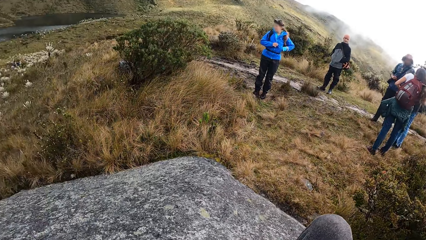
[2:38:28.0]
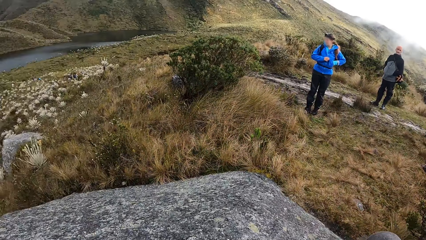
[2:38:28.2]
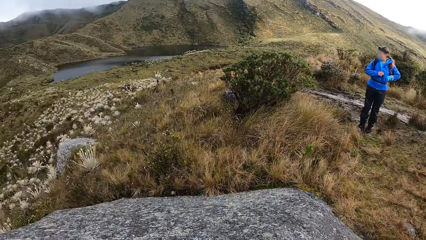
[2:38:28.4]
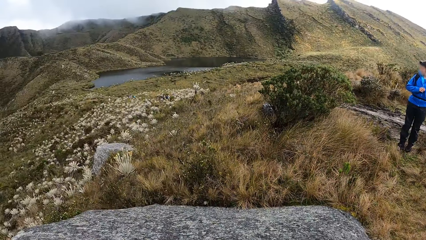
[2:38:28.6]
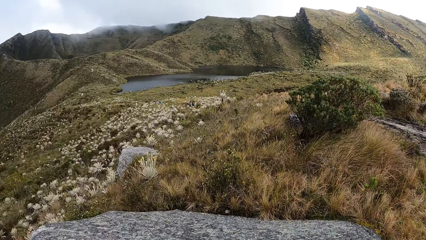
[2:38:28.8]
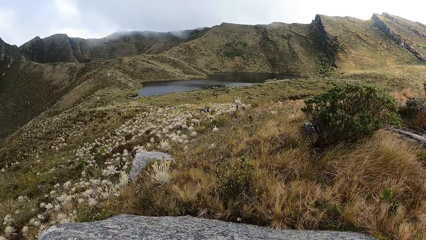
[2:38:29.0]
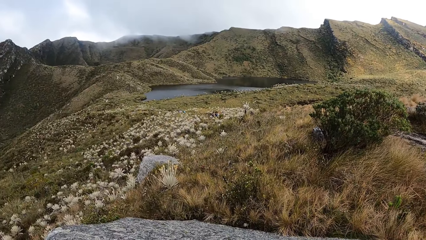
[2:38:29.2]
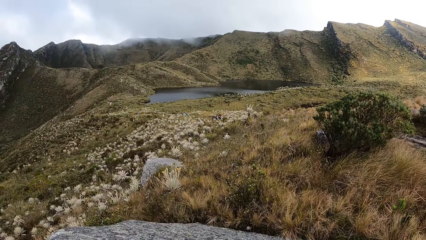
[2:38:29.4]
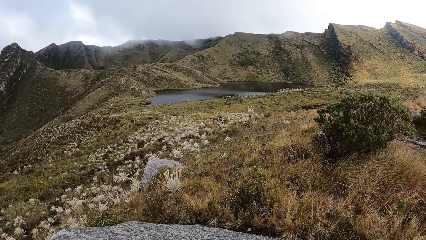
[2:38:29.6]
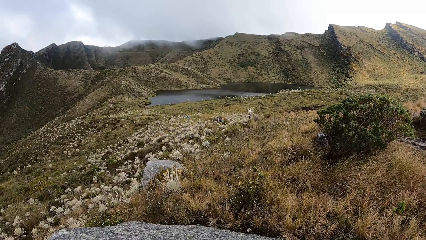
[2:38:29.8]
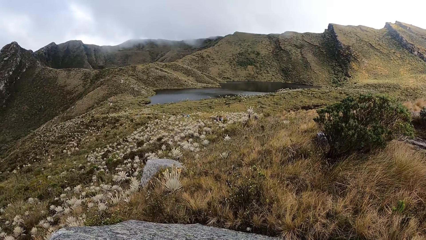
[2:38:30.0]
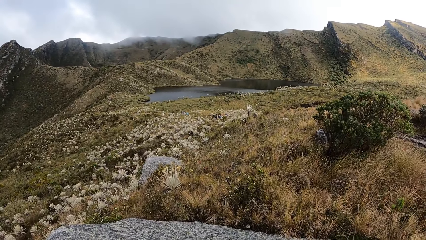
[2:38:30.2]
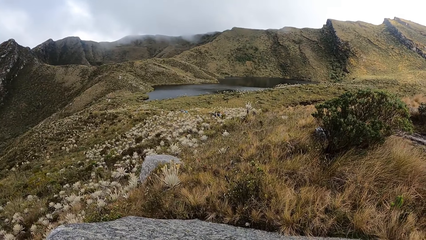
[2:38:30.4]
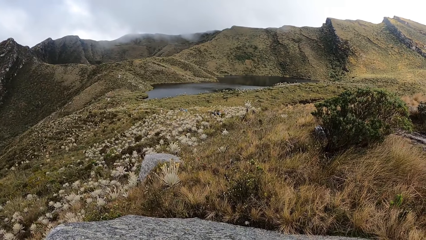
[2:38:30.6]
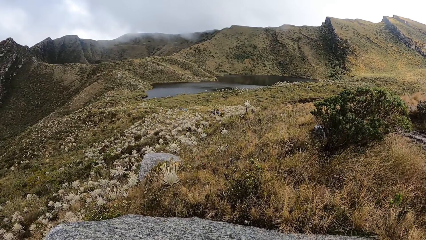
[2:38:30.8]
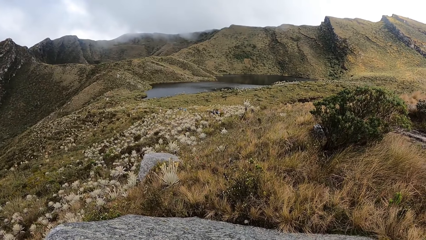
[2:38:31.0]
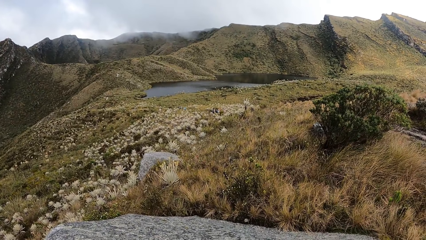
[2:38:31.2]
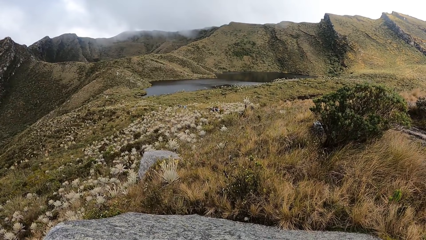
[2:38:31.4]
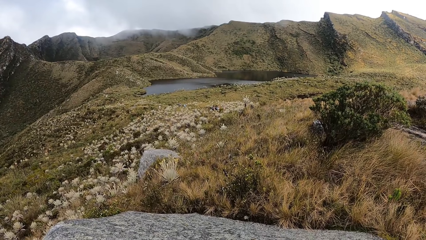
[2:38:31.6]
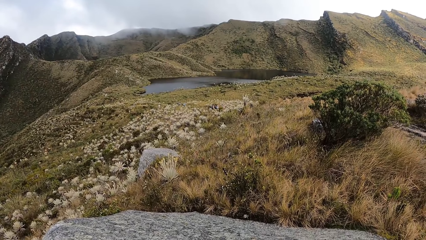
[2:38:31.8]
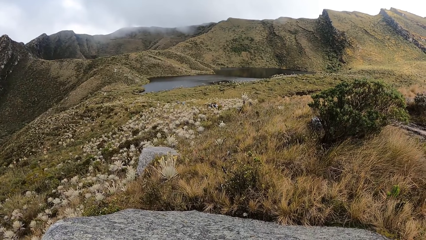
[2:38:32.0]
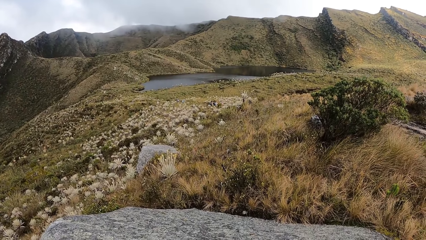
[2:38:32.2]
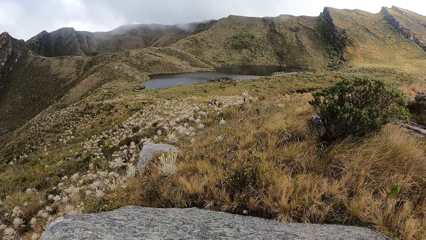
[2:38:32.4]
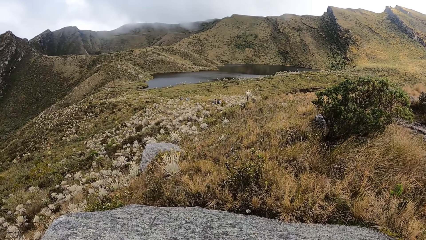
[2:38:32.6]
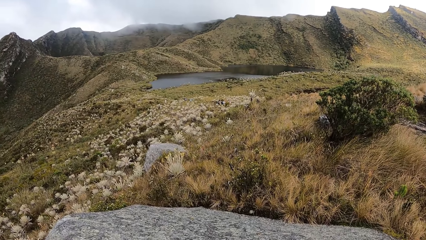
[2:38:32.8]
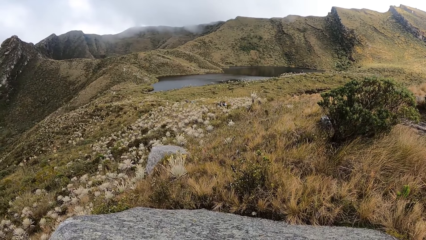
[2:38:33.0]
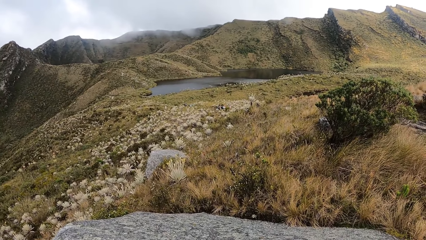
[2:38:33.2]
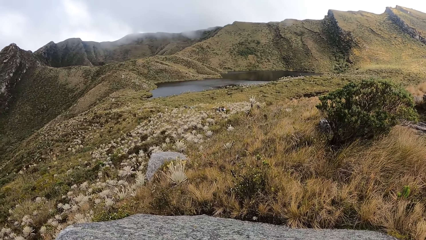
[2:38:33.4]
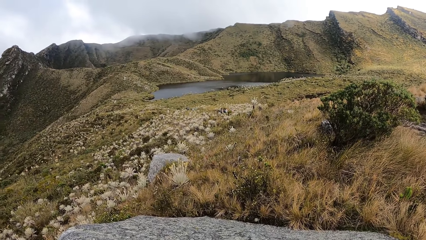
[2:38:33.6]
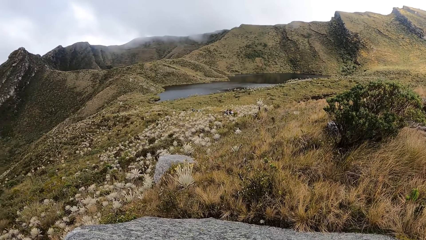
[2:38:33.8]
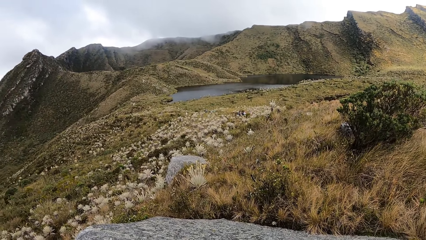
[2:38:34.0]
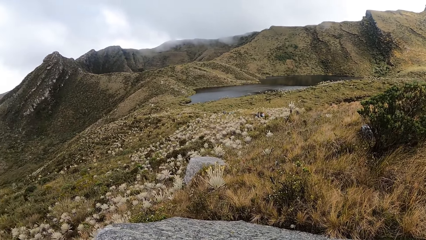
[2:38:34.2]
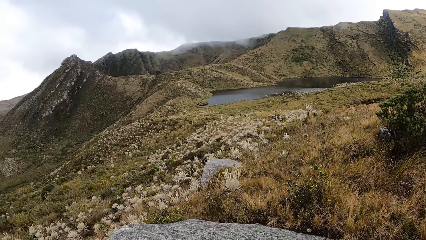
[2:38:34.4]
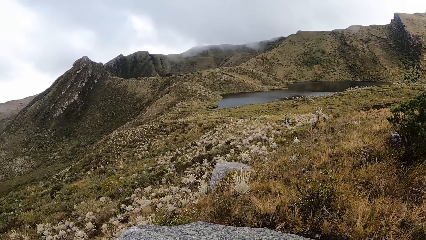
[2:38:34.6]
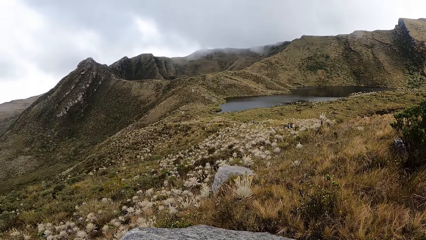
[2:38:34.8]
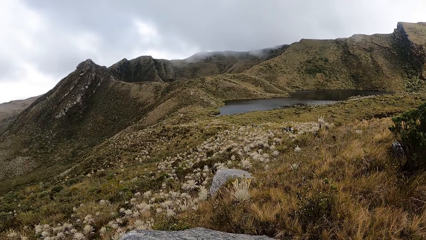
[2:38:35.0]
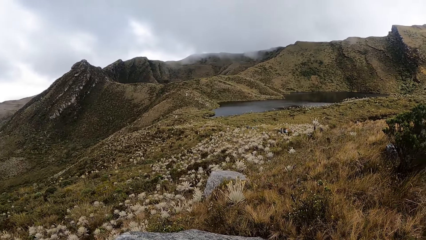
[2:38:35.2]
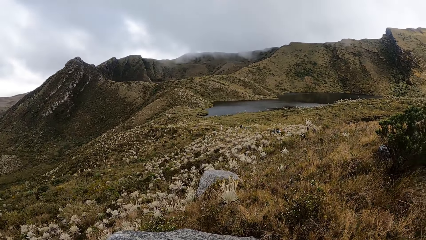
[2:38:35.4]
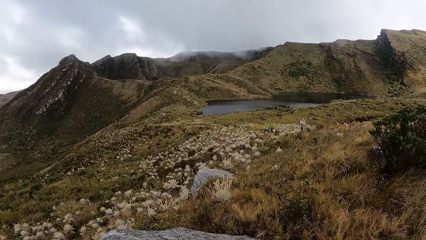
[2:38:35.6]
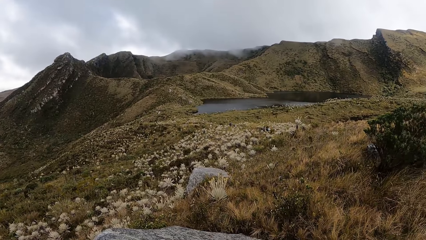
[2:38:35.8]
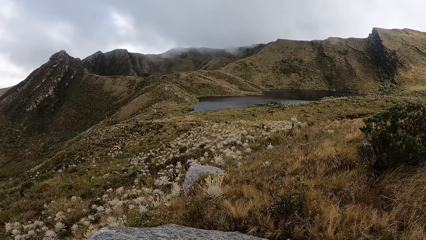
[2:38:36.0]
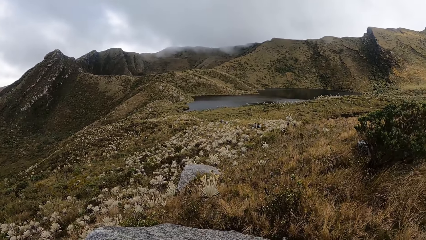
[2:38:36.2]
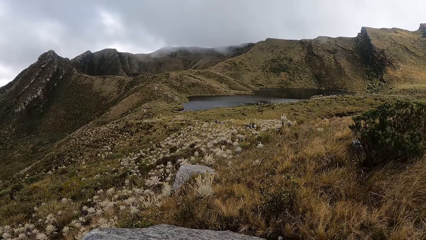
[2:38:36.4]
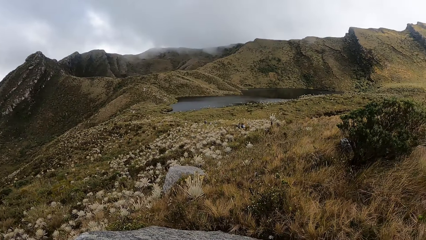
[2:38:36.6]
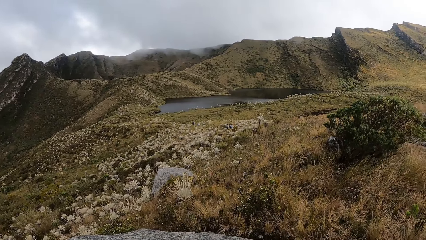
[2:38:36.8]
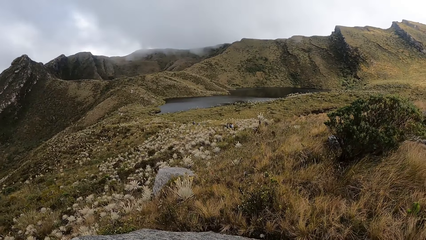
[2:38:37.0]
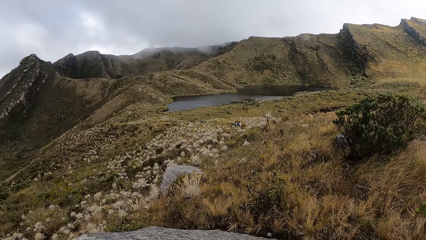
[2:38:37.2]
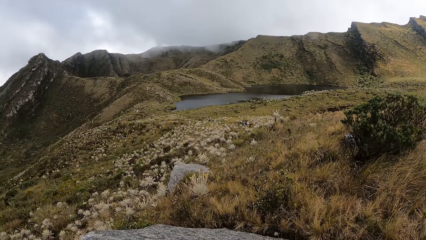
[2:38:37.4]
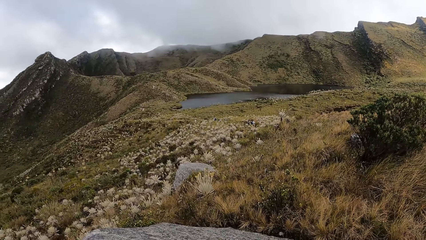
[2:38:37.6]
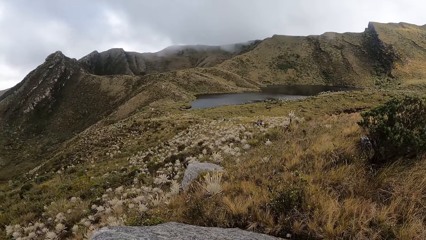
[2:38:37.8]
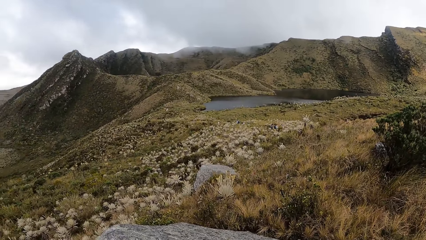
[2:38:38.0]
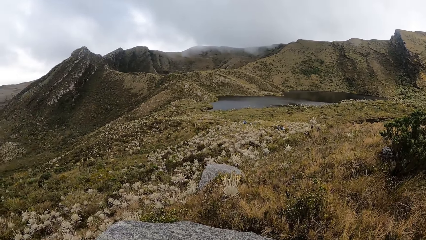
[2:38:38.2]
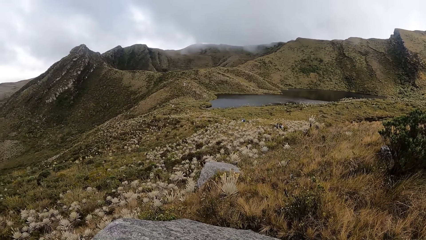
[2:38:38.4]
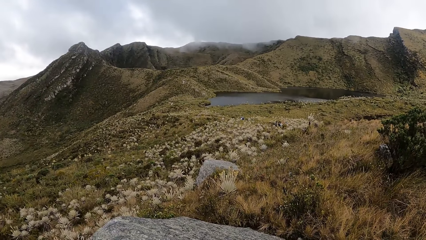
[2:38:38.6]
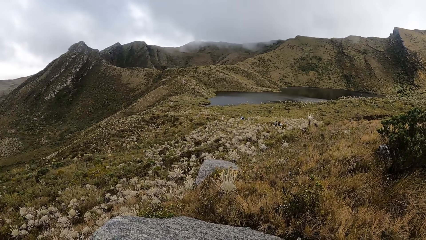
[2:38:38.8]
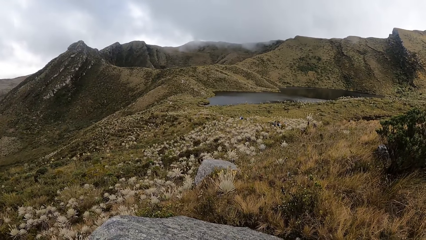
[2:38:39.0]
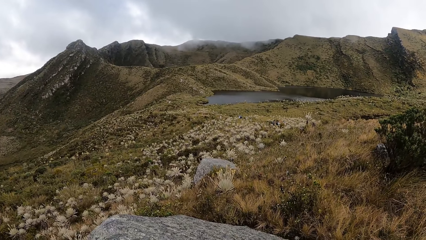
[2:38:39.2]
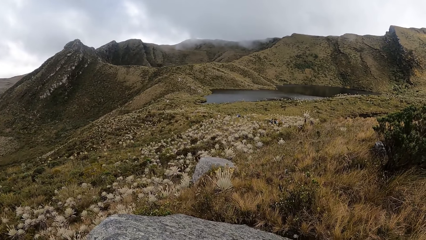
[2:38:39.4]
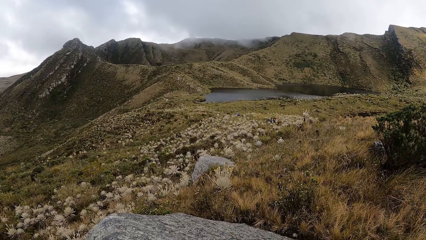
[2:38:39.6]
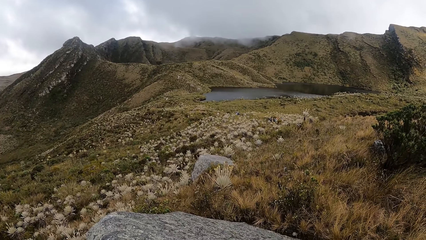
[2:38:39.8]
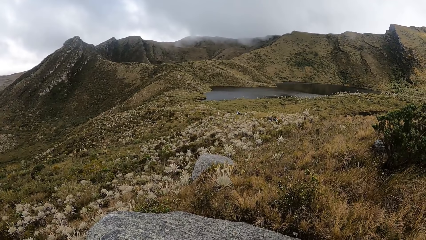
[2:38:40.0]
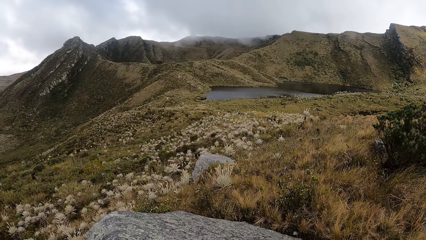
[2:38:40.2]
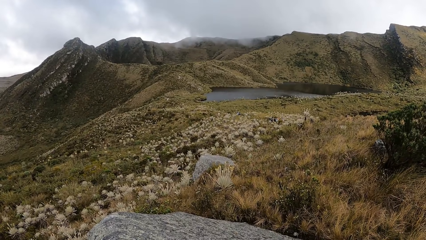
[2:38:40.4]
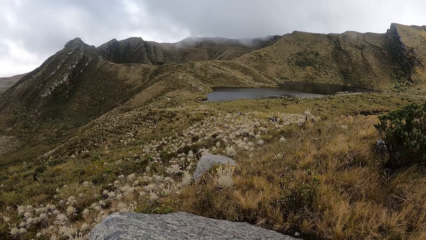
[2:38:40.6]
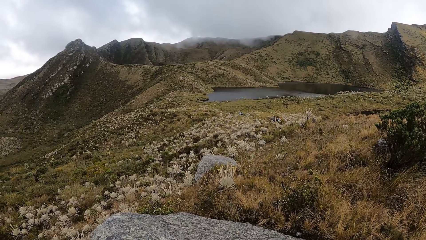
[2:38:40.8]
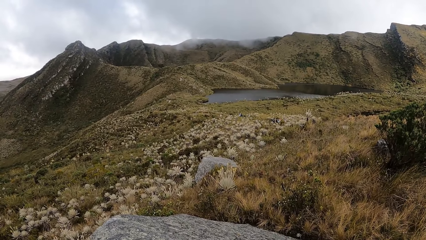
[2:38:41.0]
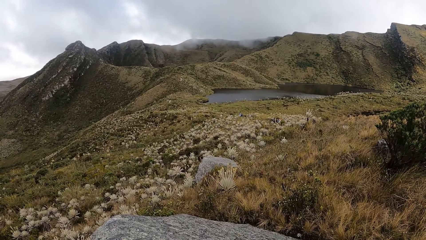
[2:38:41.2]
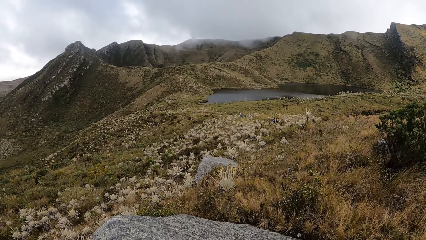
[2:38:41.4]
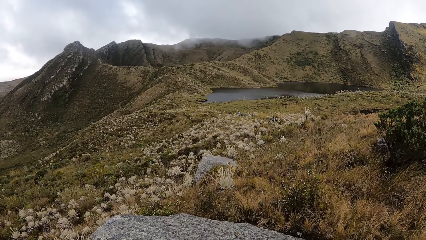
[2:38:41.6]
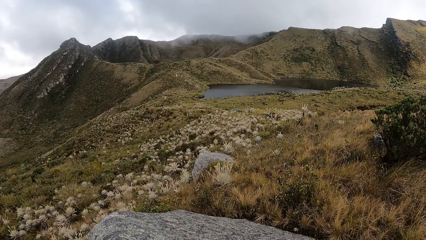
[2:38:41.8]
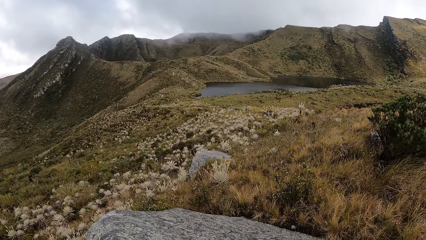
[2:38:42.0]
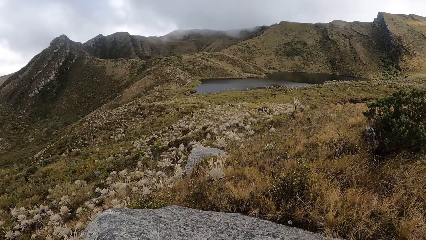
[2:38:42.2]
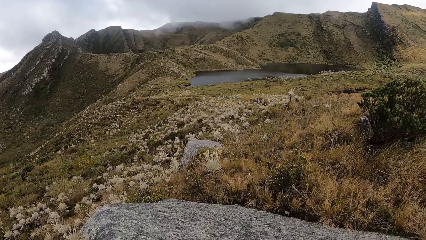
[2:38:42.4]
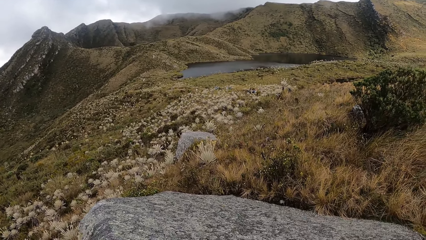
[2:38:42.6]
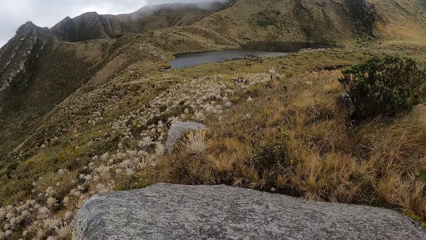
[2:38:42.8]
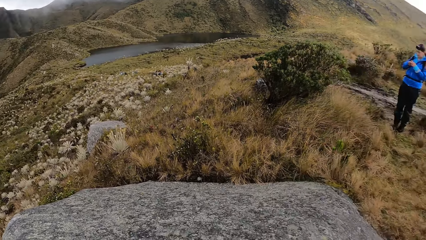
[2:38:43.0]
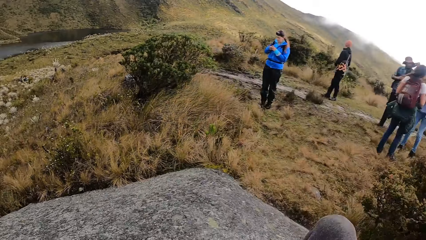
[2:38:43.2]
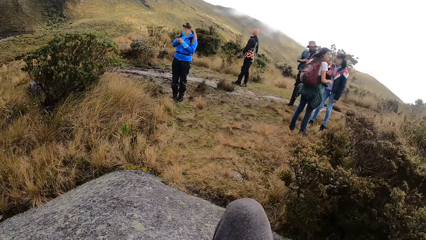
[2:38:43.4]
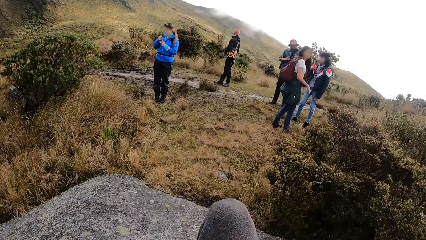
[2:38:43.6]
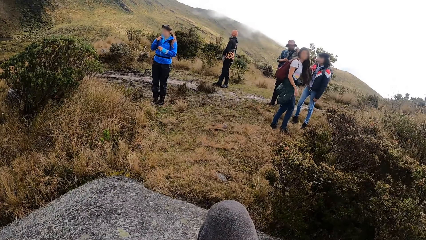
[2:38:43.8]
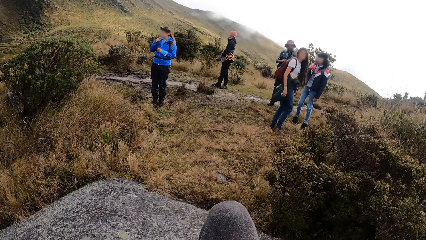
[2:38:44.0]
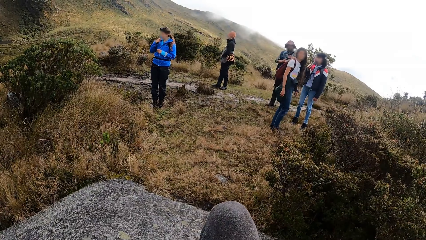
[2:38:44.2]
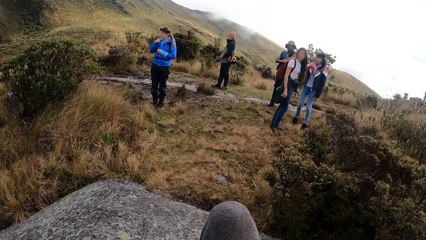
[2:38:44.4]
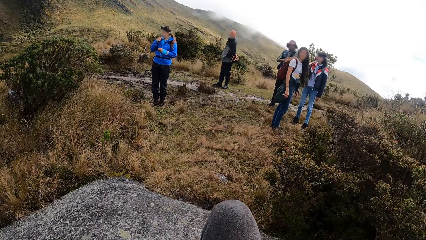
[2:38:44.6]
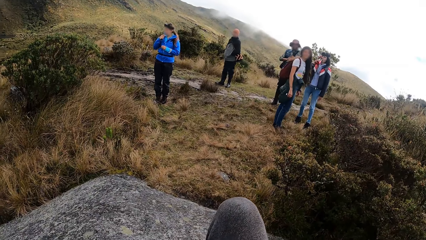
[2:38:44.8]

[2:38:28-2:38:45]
The camera wearer looks around the mountain. A woman drinks from a bottle in her right hand.
